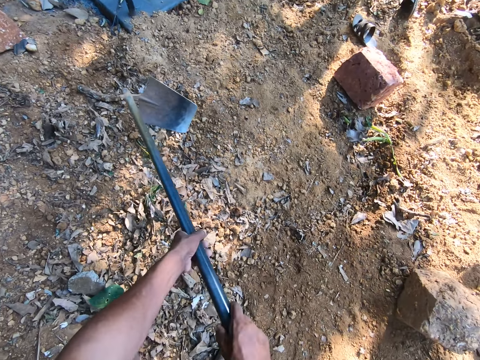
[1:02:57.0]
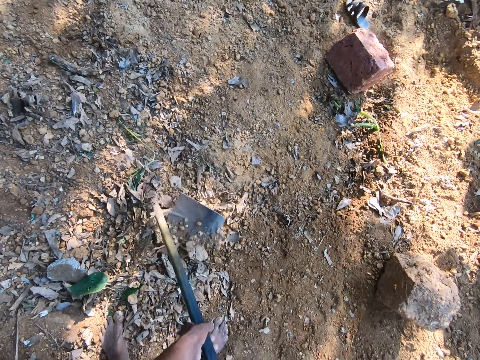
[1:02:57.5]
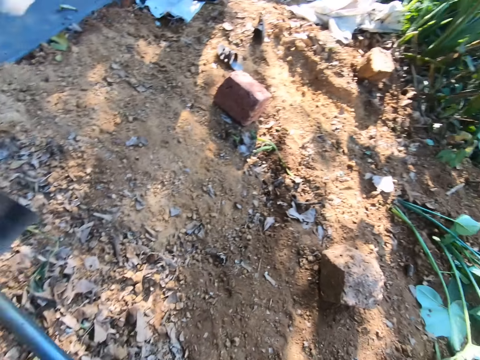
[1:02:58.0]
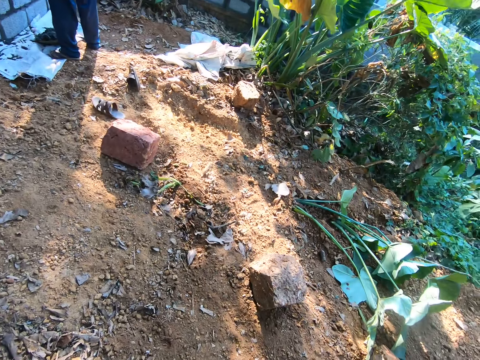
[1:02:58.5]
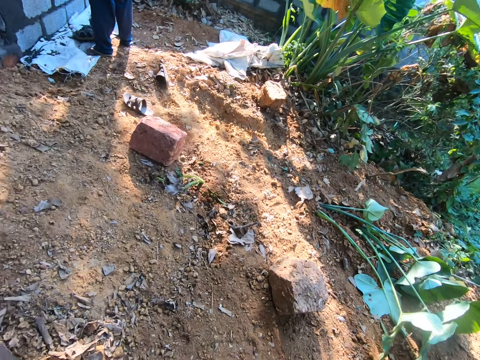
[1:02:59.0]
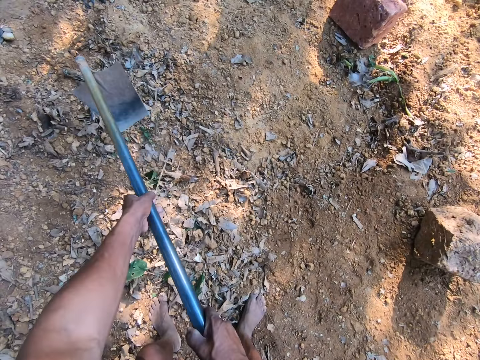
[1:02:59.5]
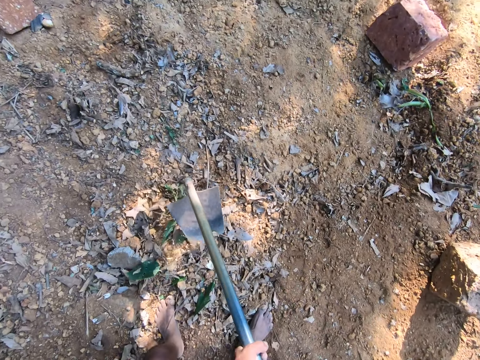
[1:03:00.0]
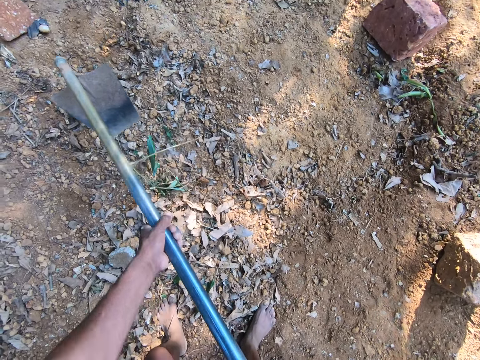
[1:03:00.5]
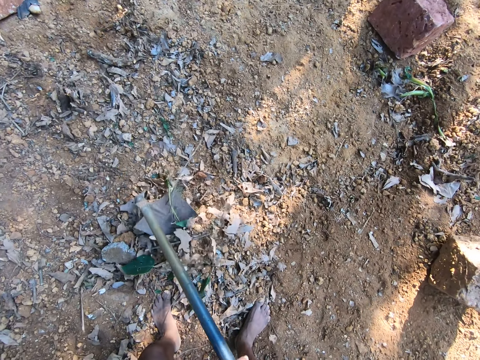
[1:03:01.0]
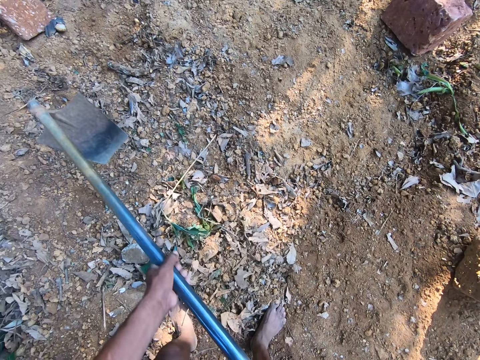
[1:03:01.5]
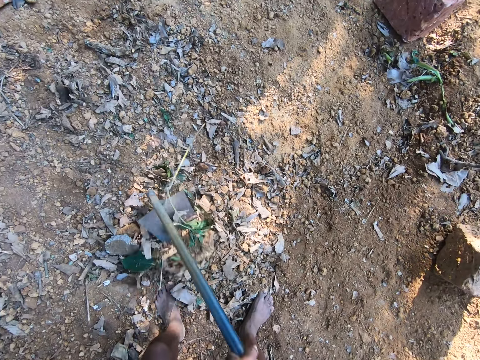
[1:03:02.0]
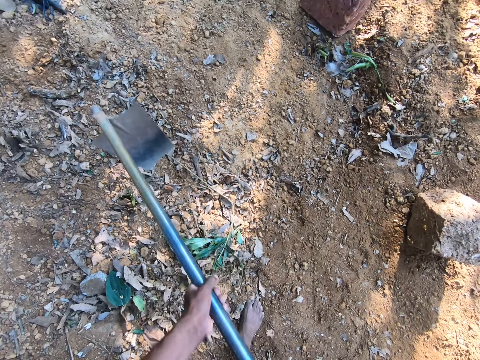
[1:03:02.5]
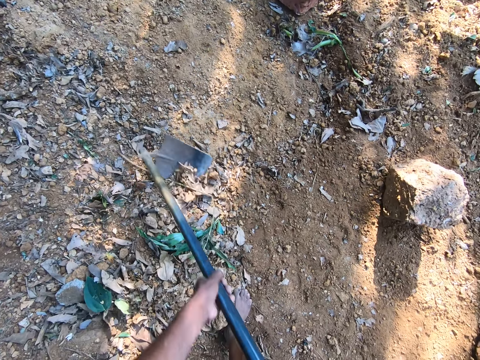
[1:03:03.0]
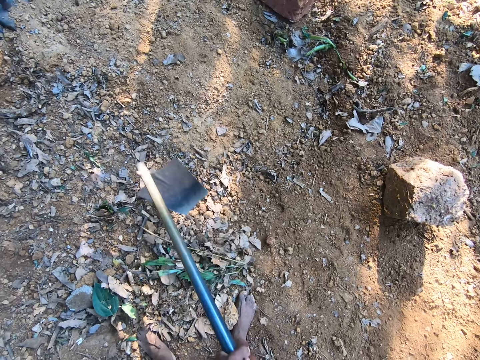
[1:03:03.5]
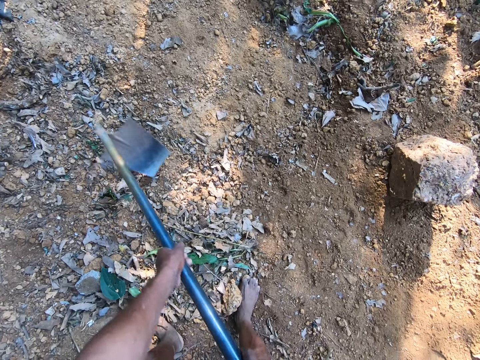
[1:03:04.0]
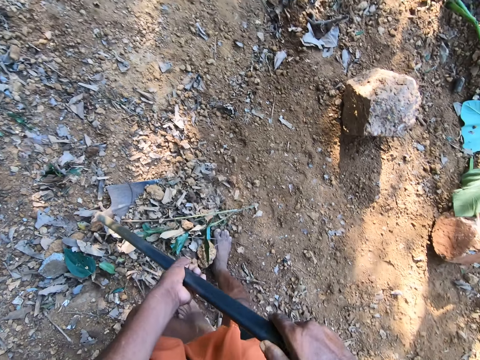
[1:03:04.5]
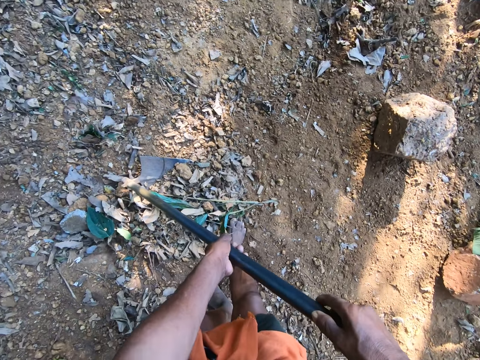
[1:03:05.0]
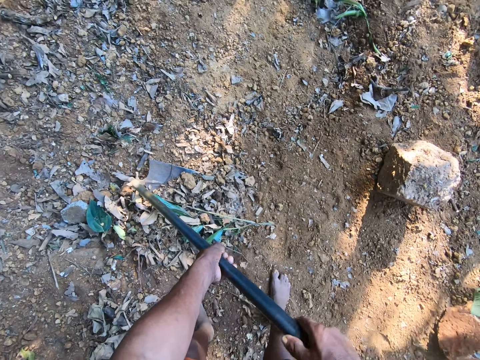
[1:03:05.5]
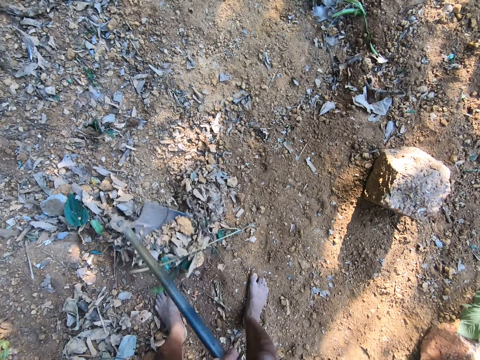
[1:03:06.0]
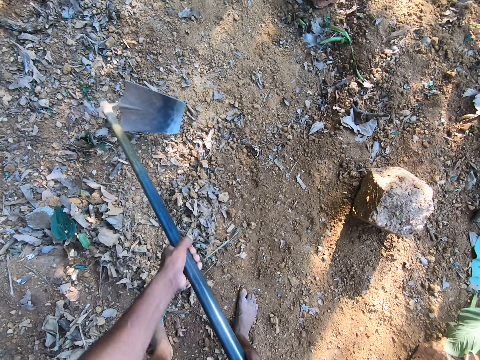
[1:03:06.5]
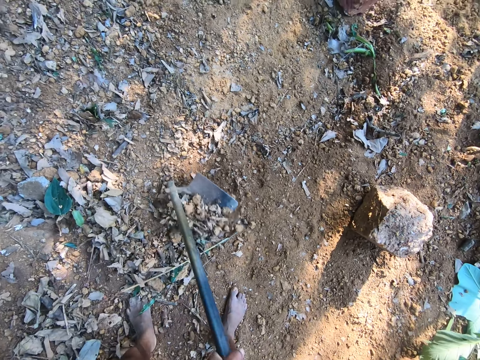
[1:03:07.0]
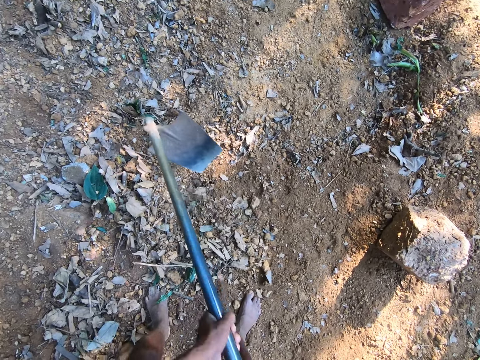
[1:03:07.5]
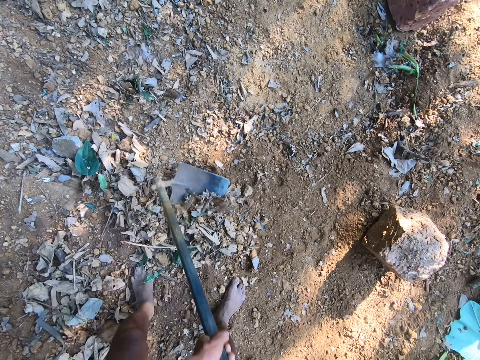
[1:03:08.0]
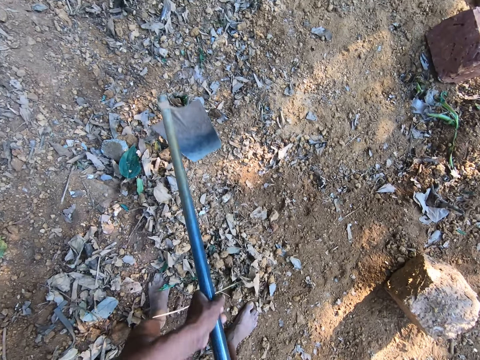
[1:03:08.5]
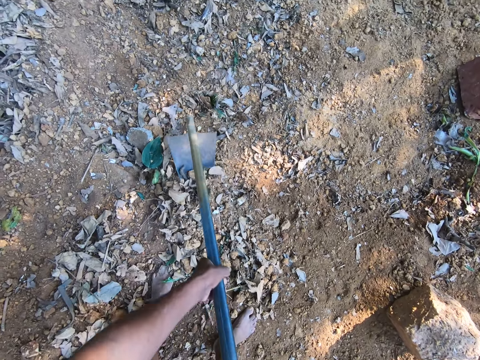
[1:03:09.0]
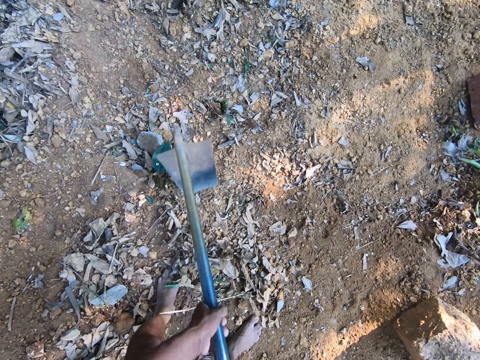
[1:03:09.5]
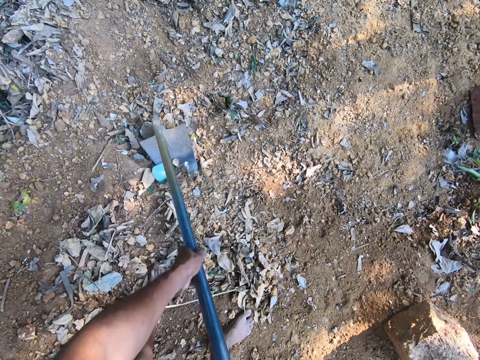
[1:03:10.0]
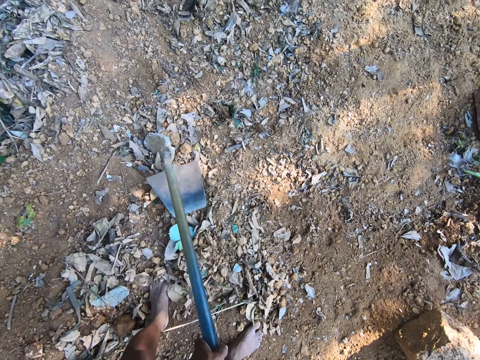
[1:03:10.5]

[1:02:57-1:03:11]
The camera wearer looks around. He digs. He holds the hoe on the ground in an upright position with both hands. He gathers debris on the ground with the hoe in his hands.

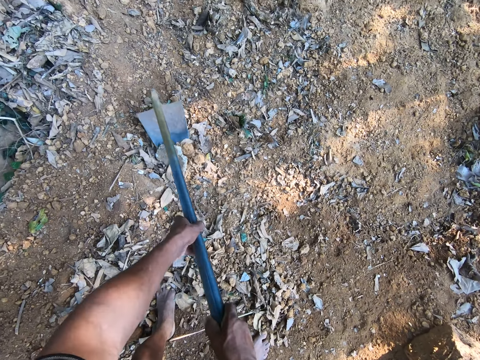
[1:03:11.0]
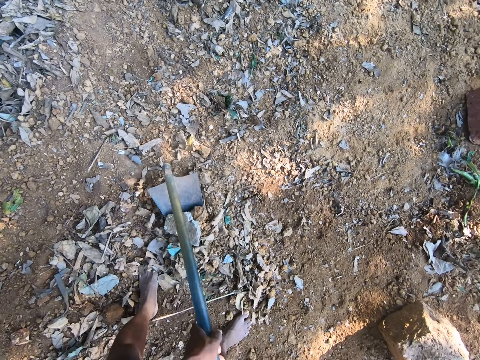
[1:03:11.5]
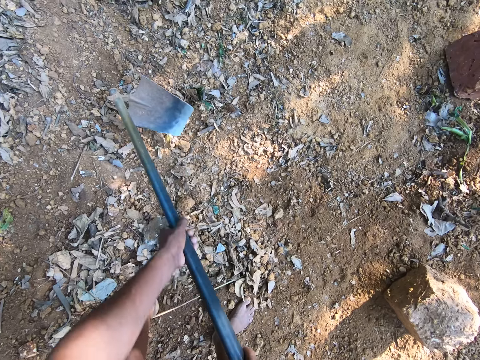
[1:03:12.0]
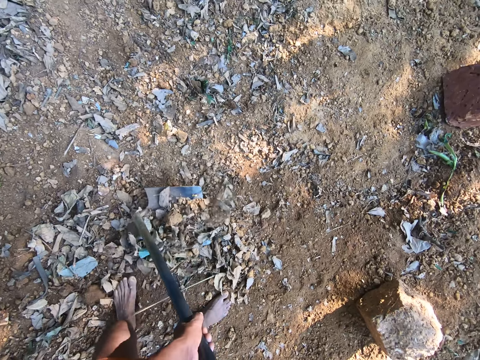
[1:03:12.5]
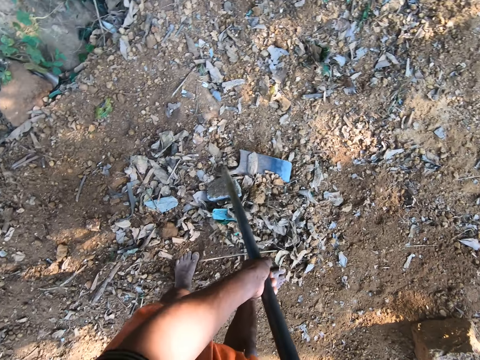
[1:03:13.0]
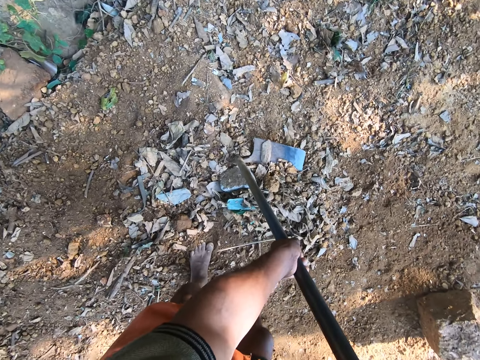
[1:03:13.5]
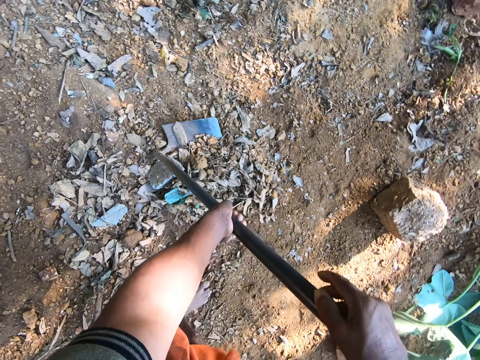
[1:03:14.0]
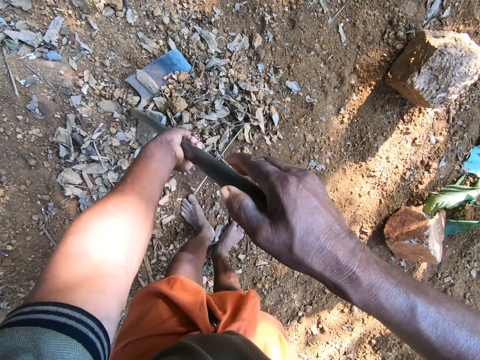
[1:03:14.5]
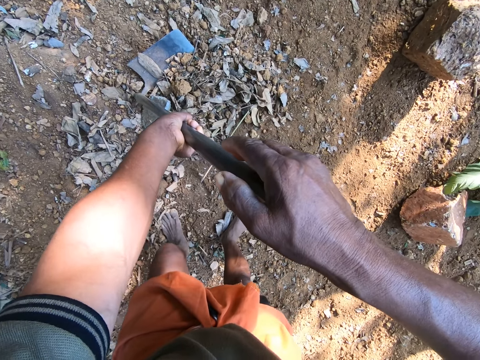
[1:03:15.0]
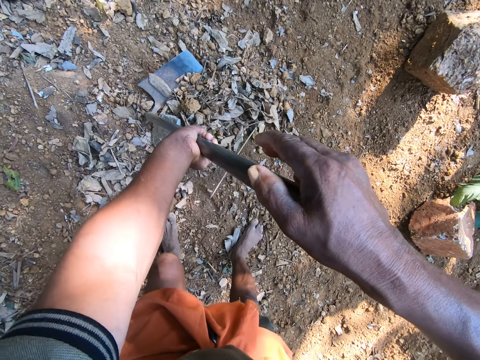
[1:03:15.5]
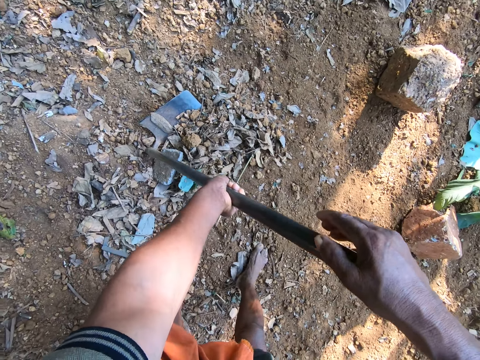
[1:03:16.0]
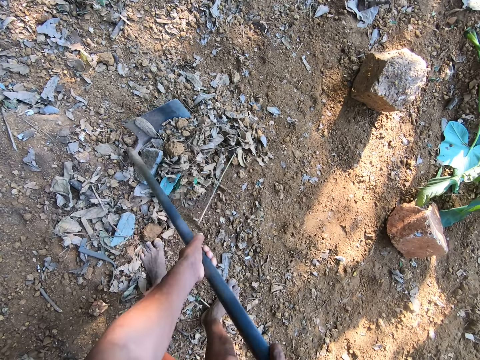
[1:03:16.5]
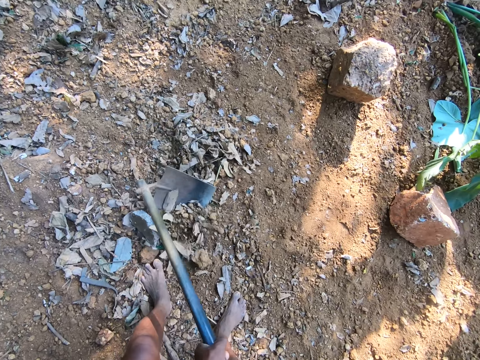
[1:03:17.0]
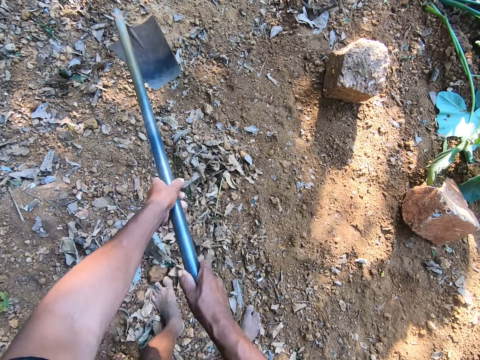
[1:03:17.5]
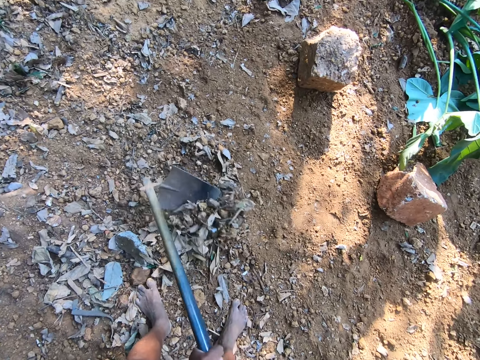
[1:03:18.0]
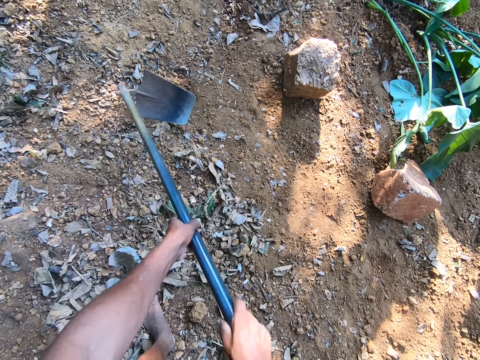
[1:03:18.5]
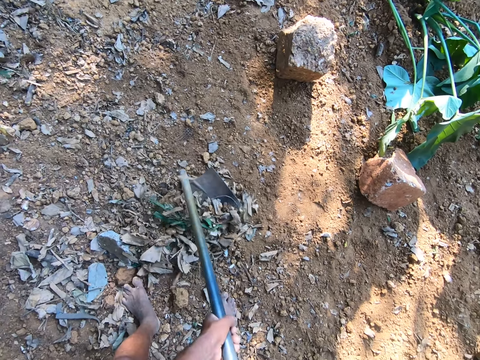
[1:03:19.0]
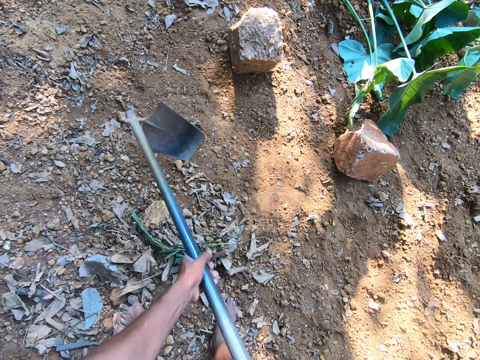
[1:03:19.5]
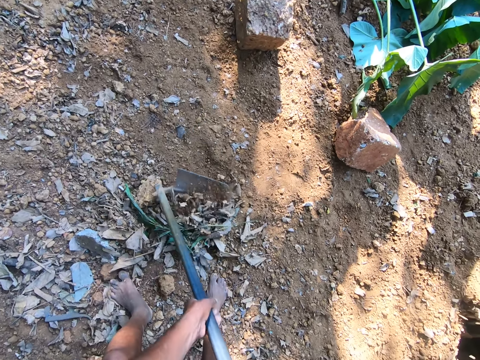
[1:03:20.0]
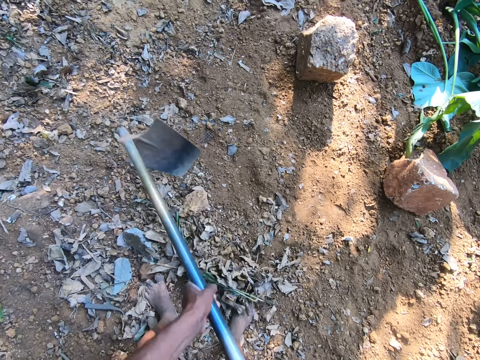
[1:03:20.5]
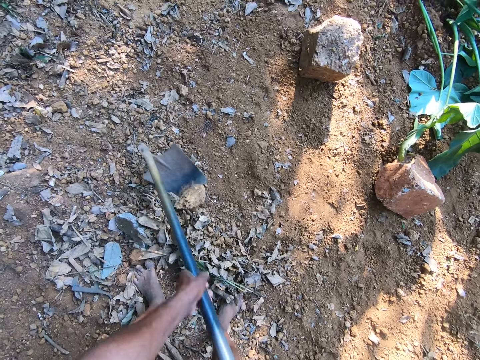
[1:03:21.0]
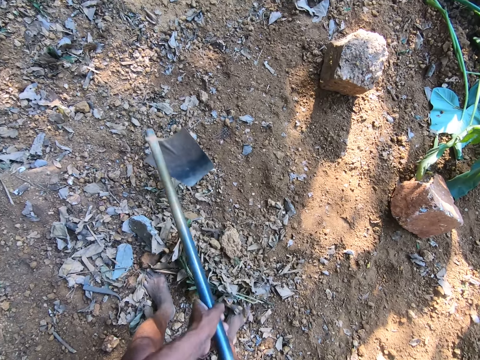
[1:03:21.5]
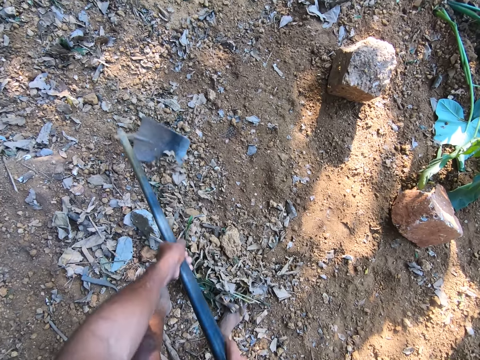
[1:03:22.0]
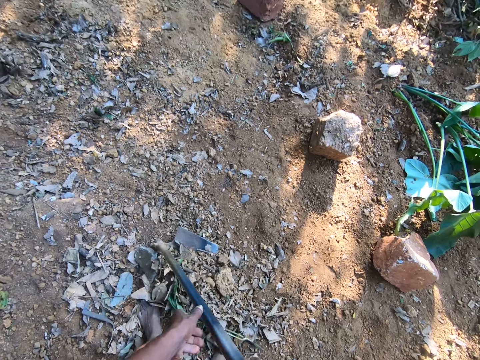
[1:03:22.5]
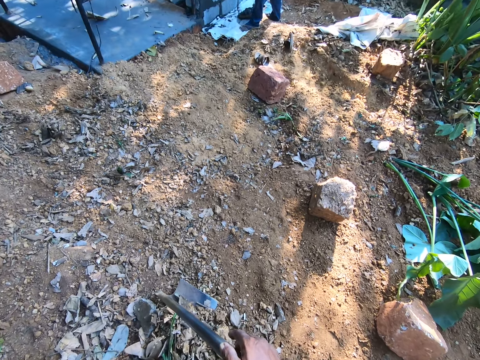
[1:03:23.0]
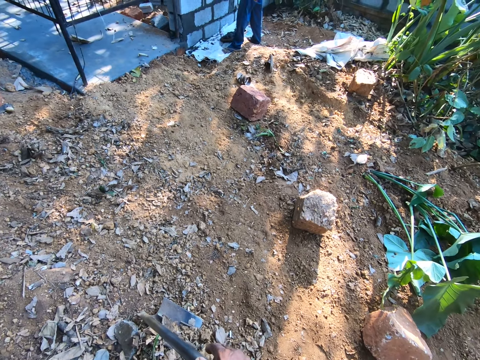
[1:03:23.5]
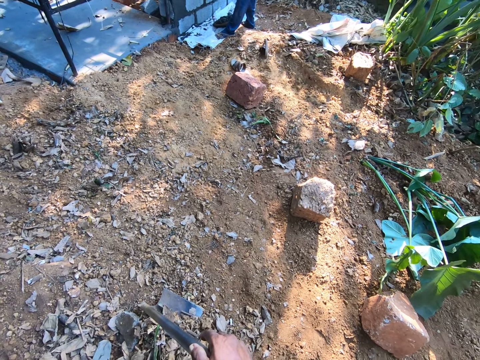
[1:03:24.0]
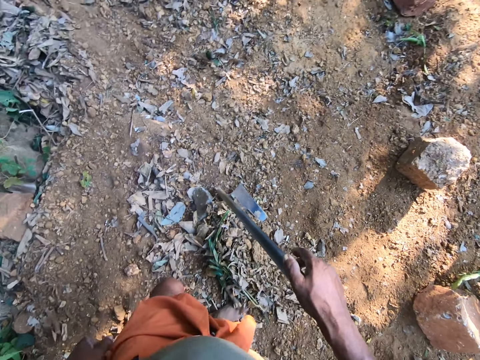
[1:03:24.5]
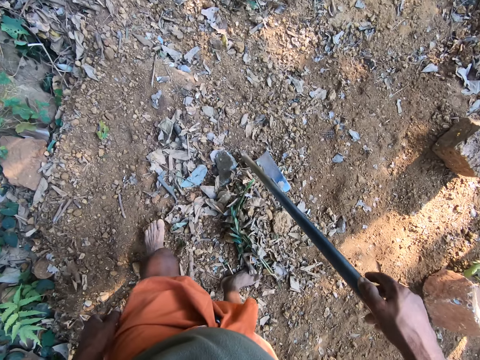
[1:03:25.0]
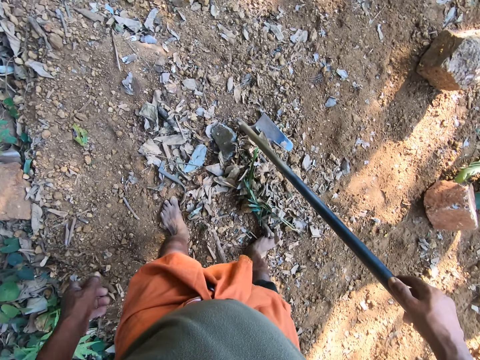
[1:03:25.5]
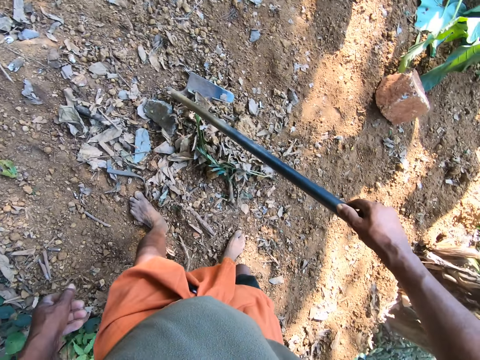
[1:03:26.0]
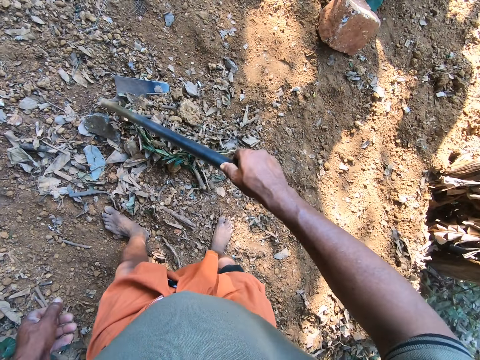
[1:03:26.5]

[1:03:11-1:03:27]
The camera wearer holds the hoe on the ground in an upright position with both hands. They look around. They dig the dirt with the hoe. They stand. They move around.
